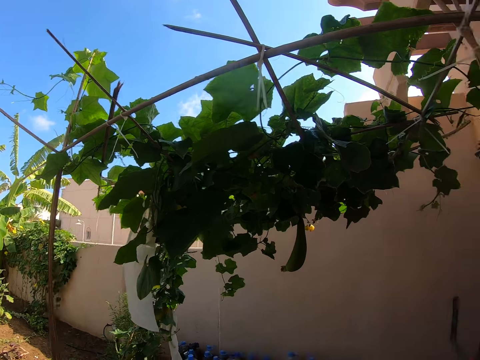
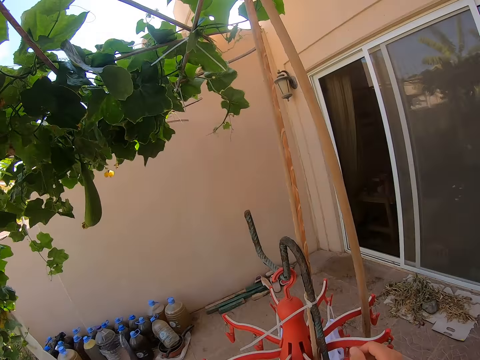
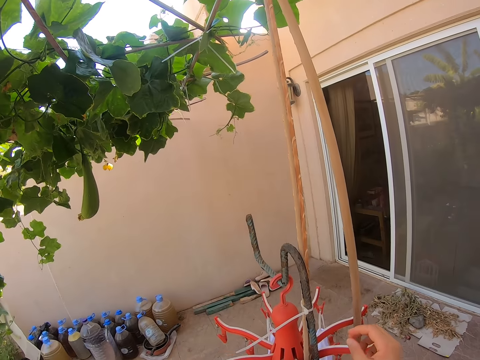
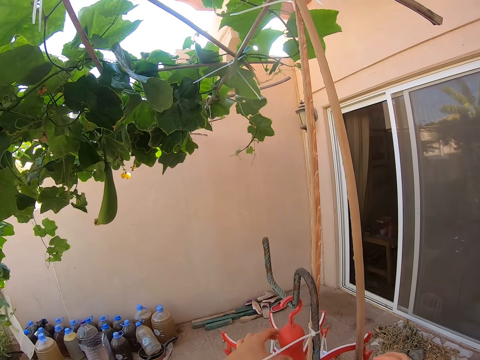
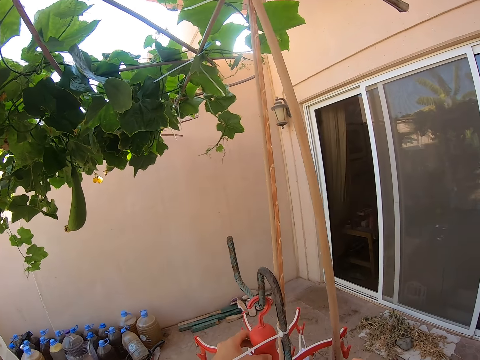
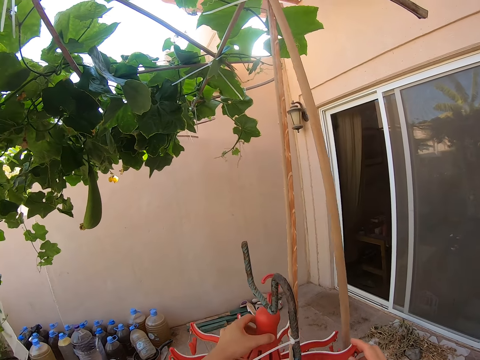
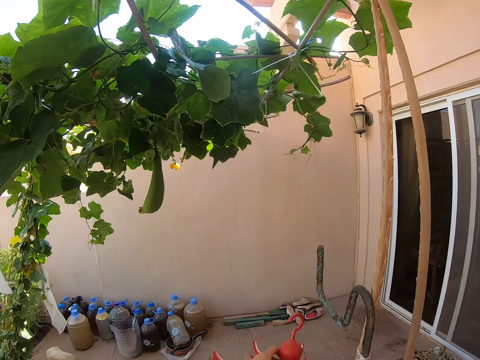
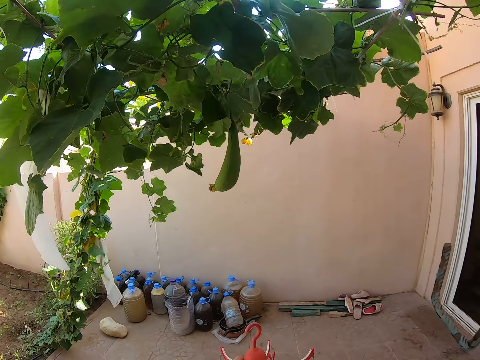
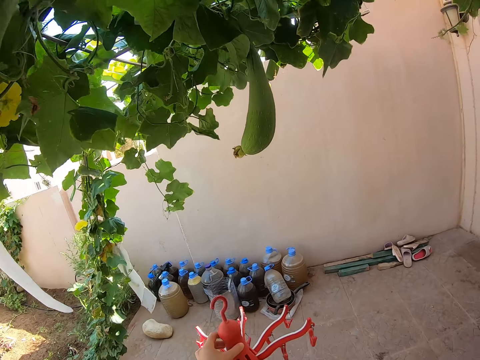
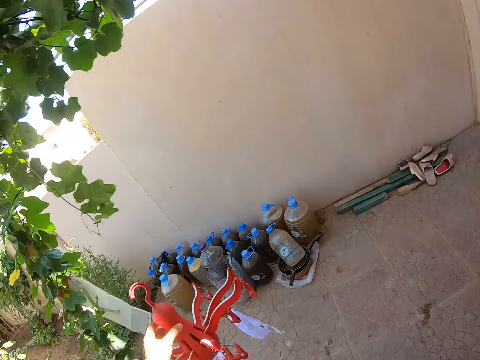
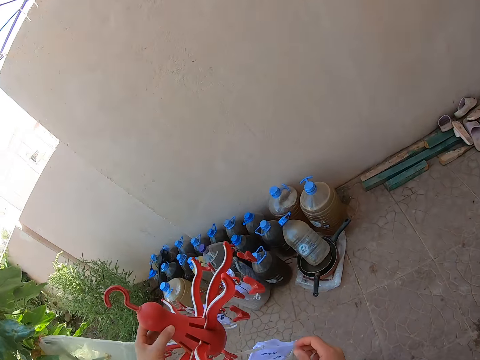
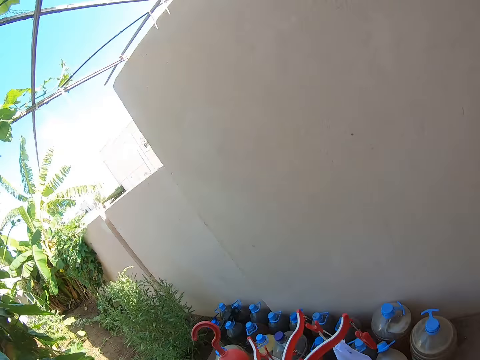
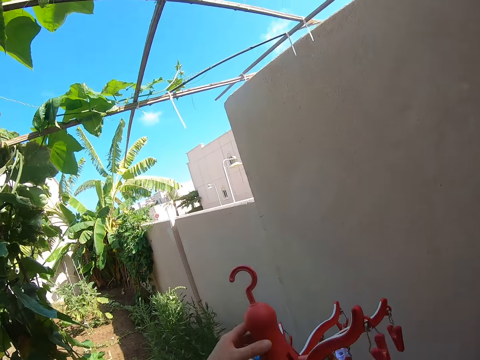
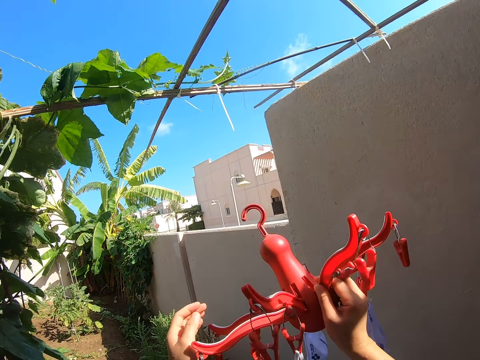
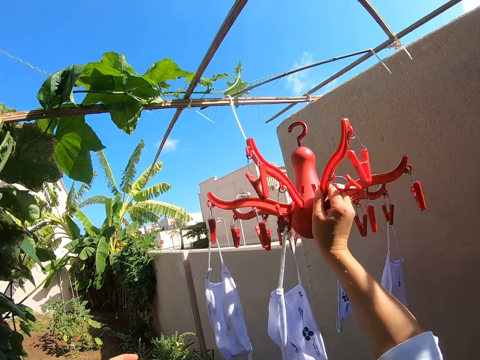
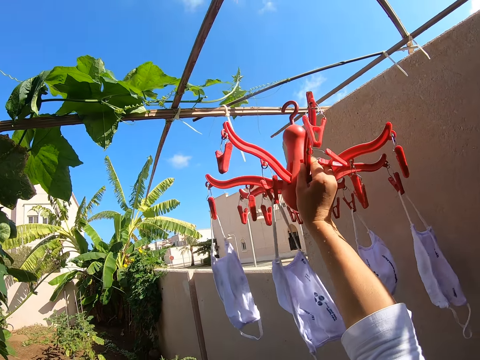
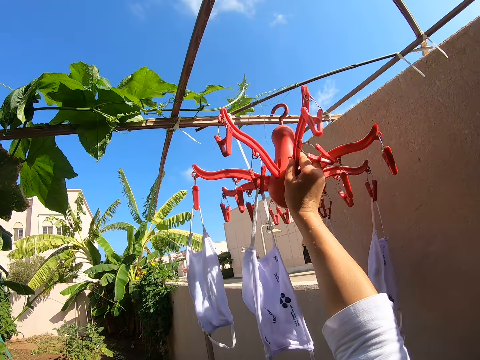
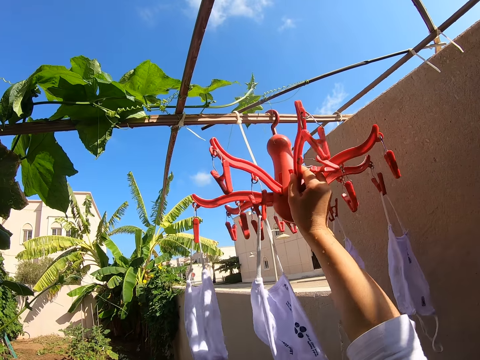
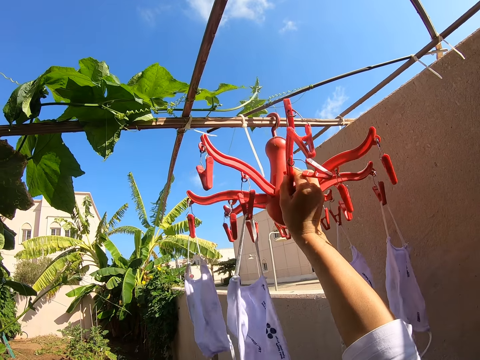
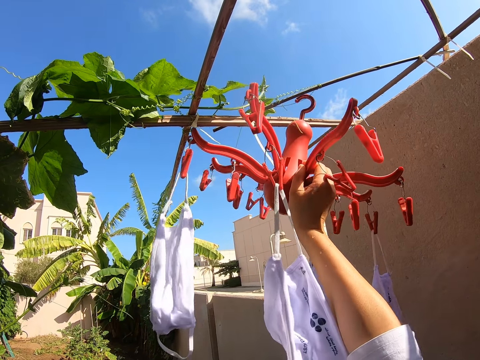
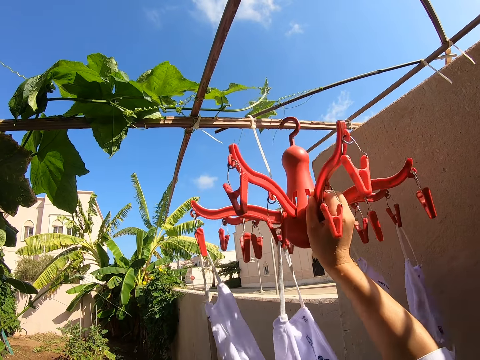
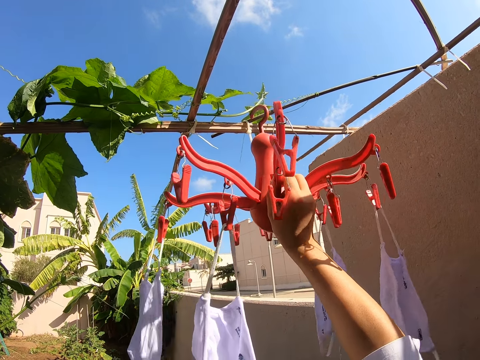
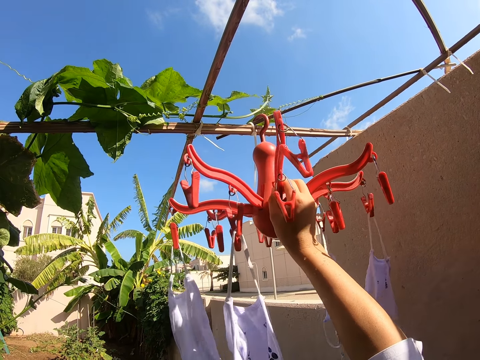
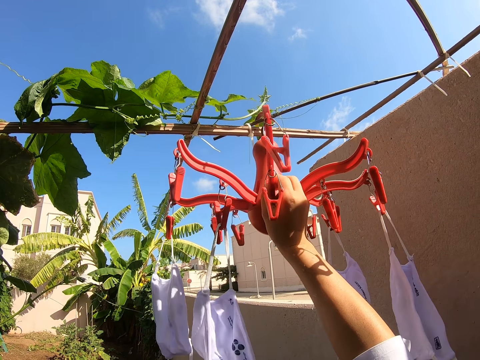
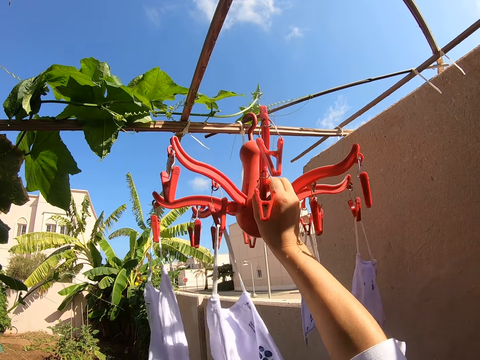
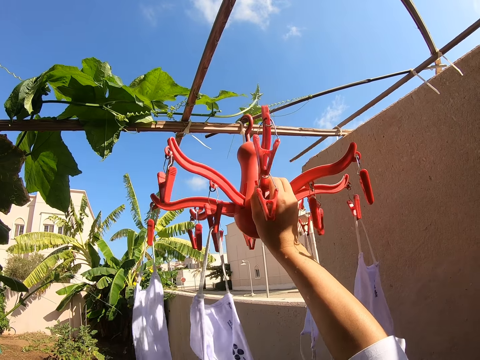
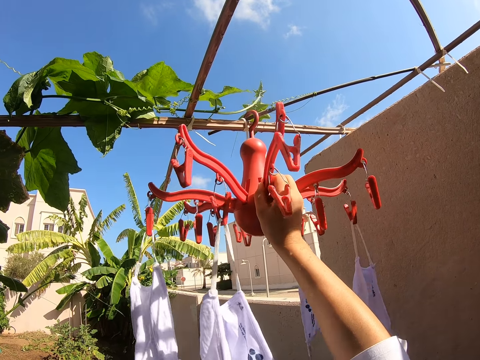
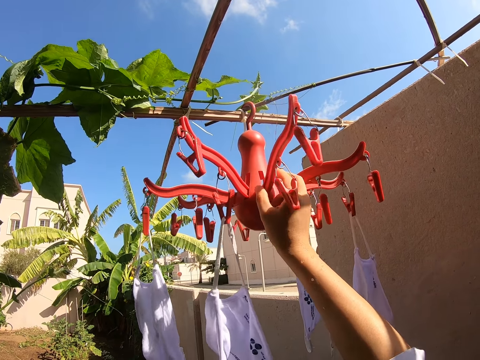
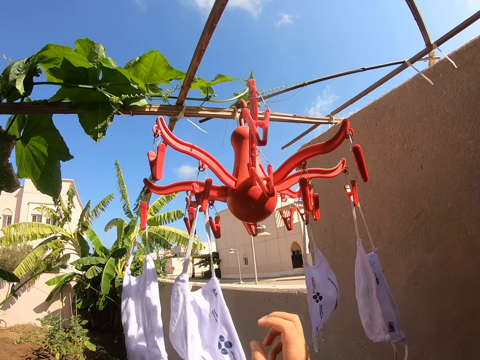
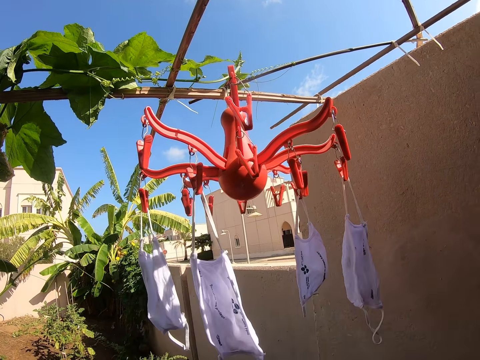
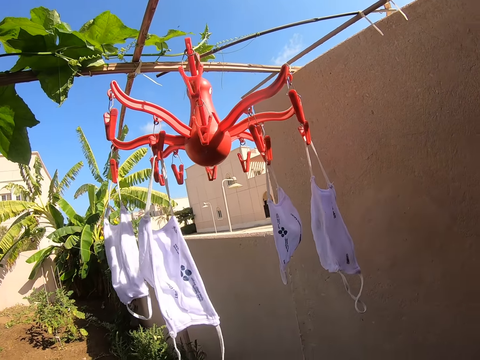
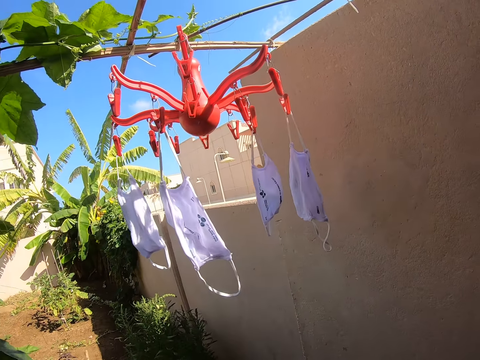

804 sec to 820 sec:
The camera wearer picks up the hanger or cloth drying rack. They walk in the backyard. They hang the hanger on the wood. They remove the hanger from the wood and place the hanger on the wood.

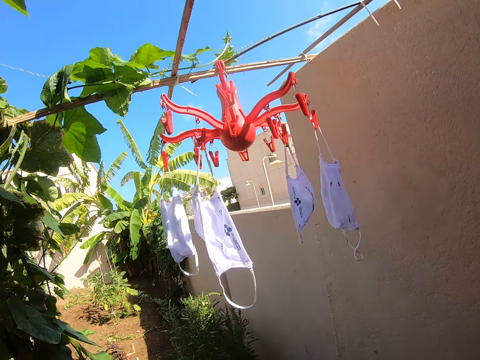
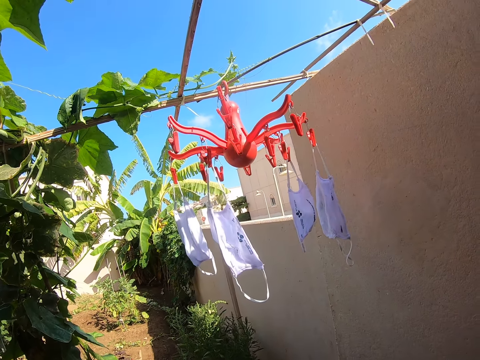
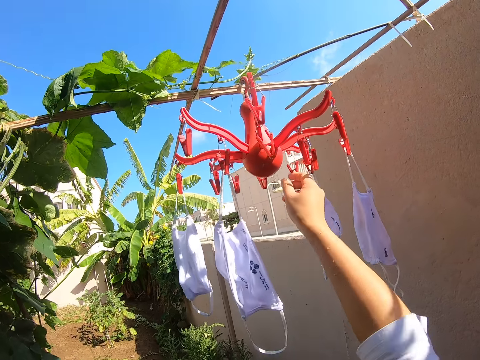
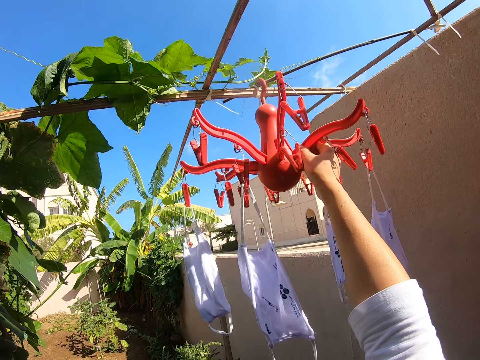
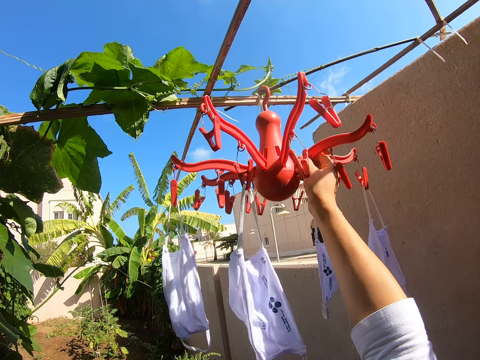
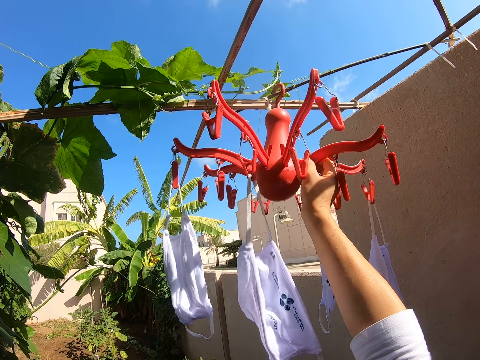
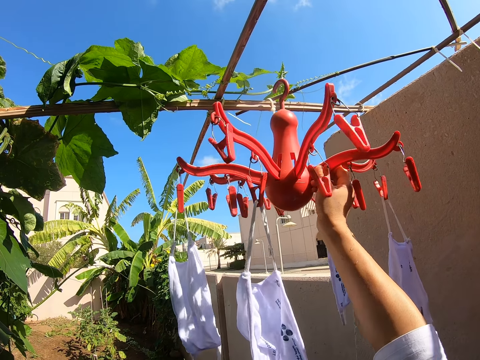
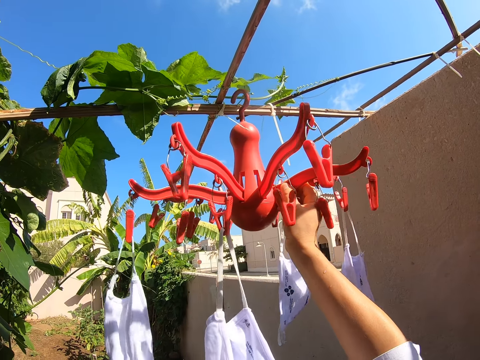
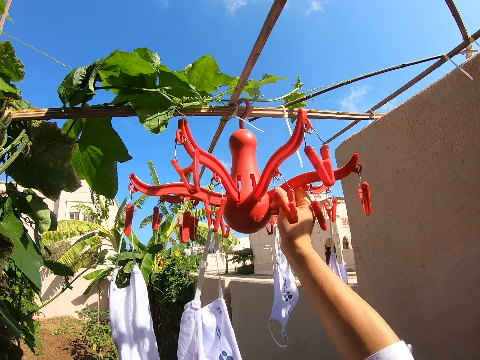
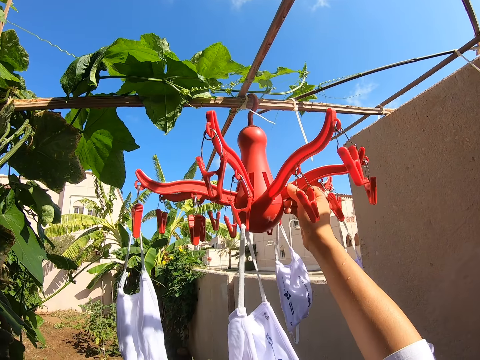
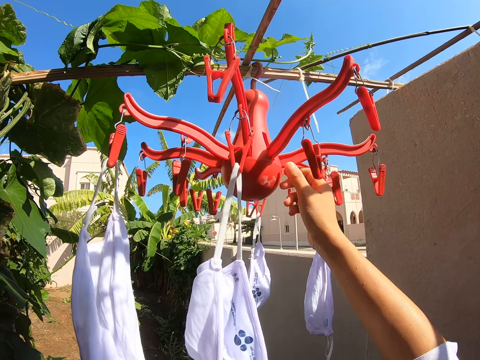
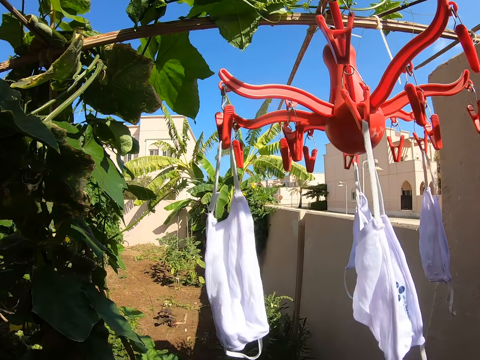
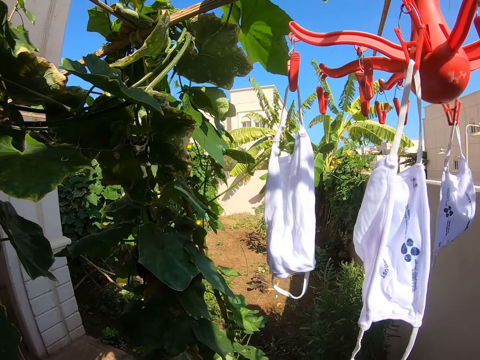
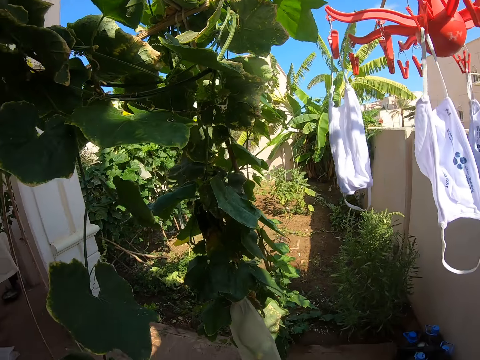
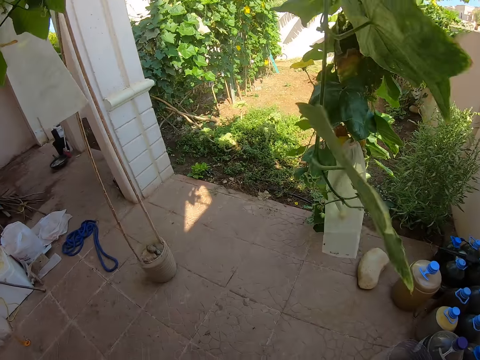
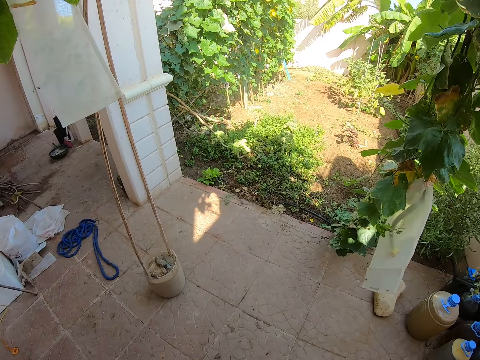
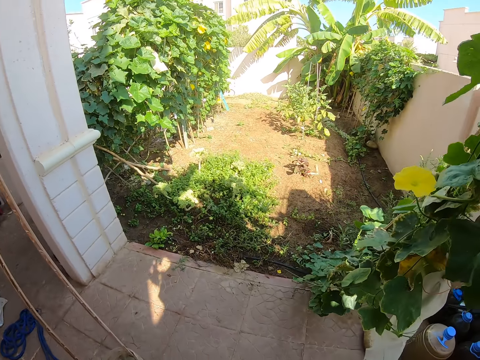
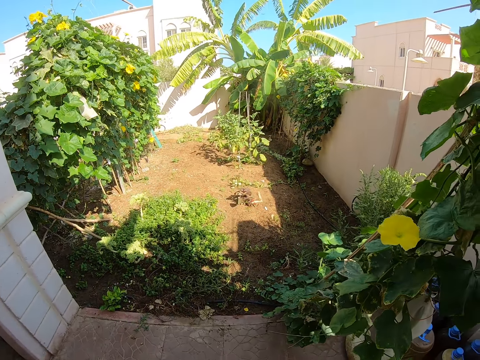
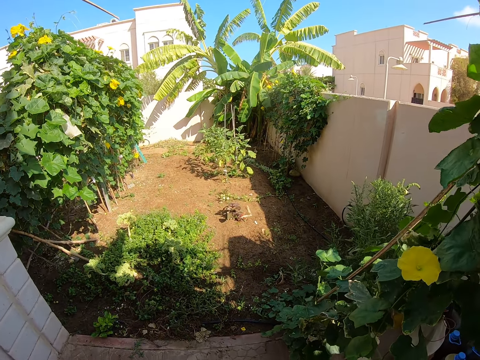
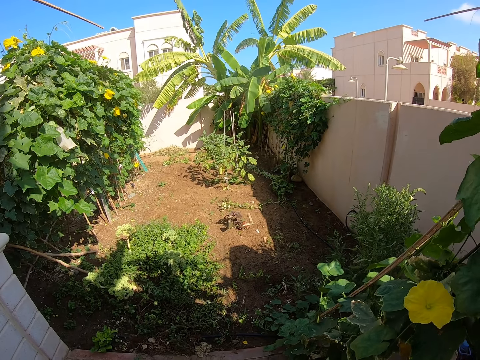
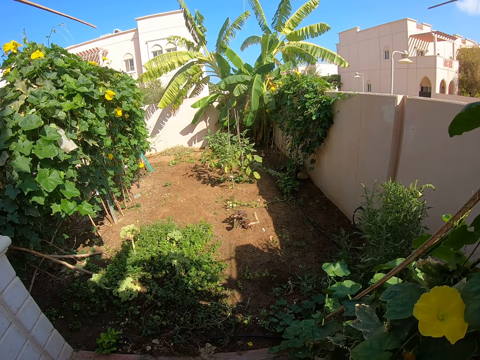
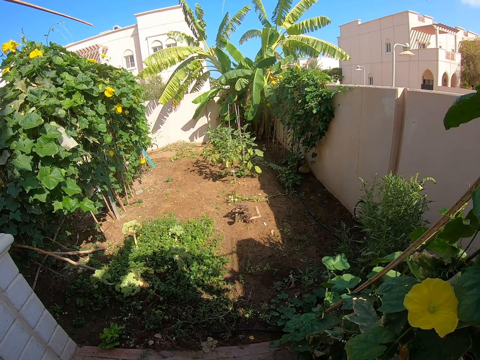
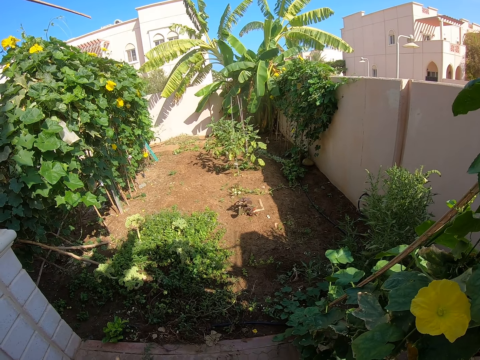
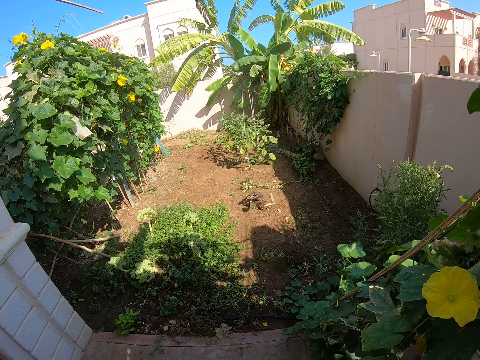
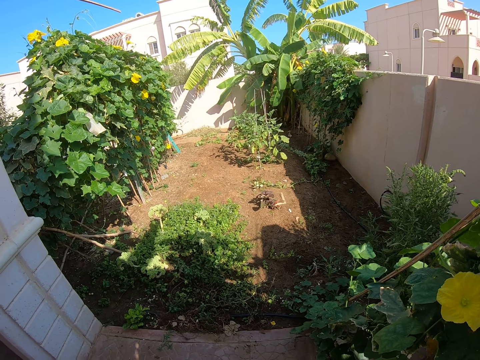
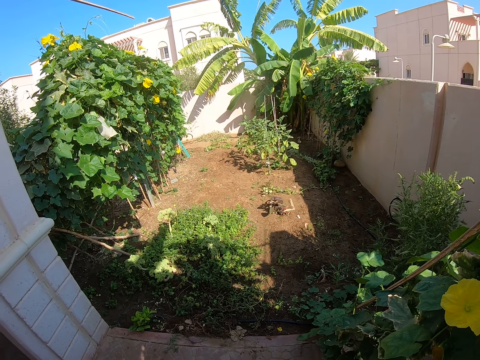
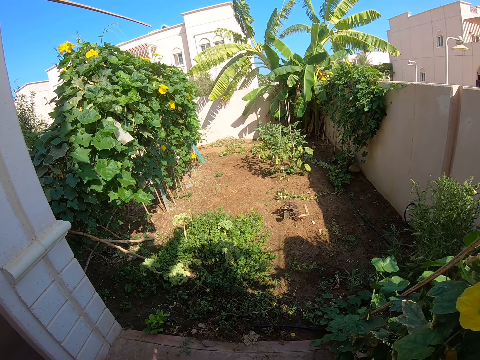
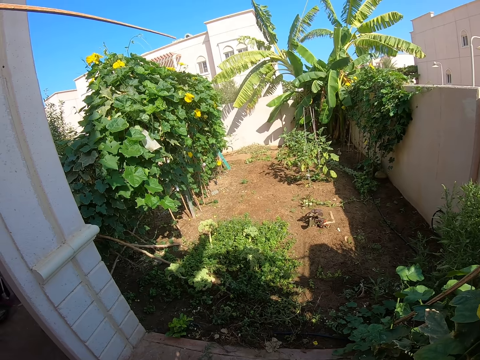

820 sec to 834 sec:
The camera wearer removes the hanger from the wood and places the hanger on the wood. They look around the compound. They walk around the compound.
